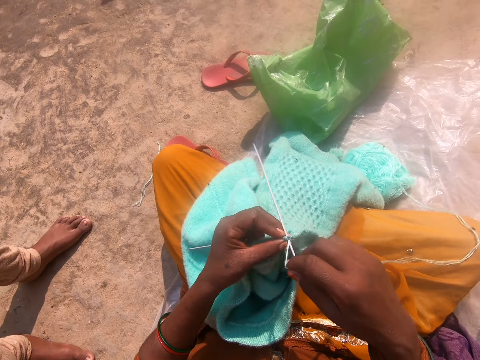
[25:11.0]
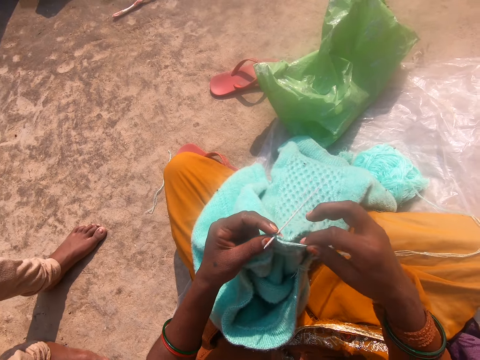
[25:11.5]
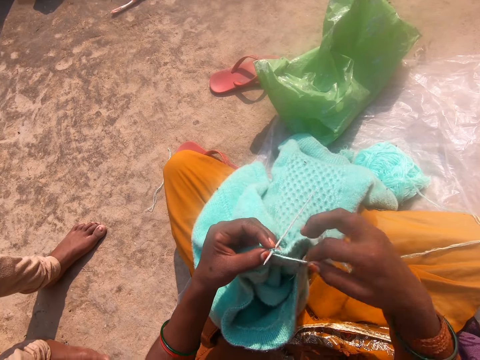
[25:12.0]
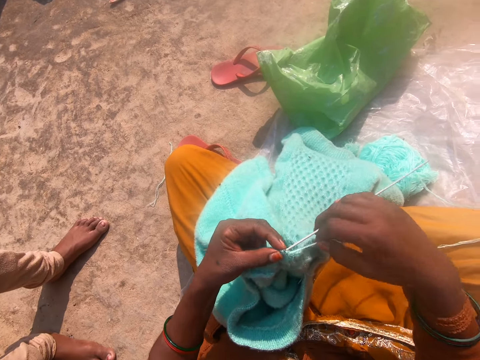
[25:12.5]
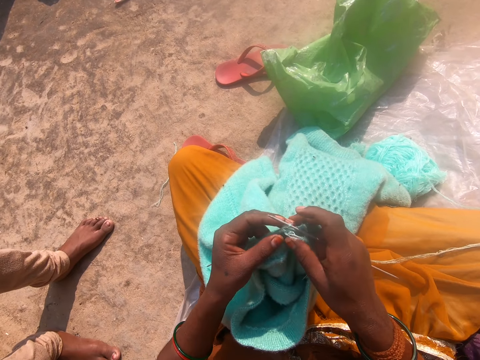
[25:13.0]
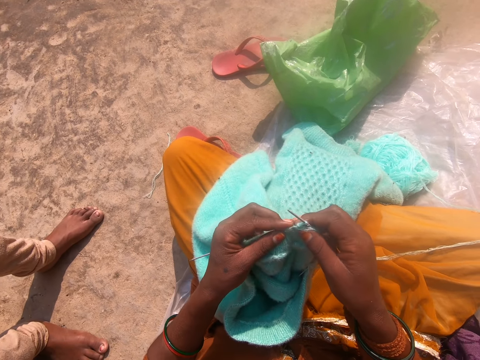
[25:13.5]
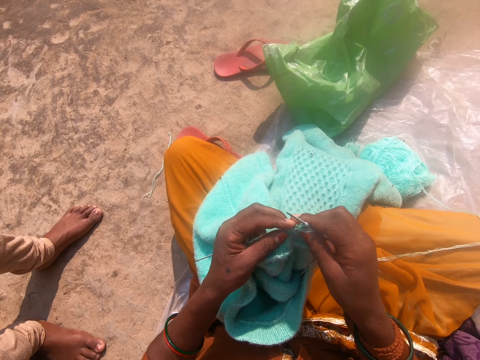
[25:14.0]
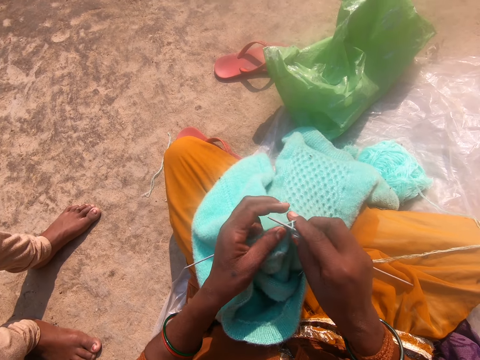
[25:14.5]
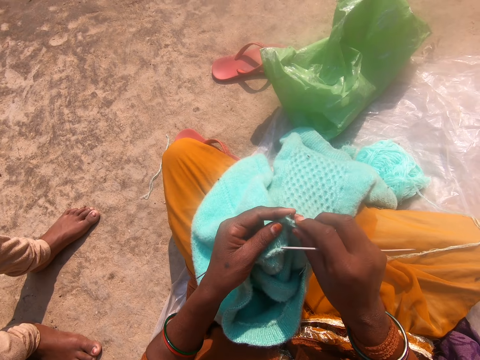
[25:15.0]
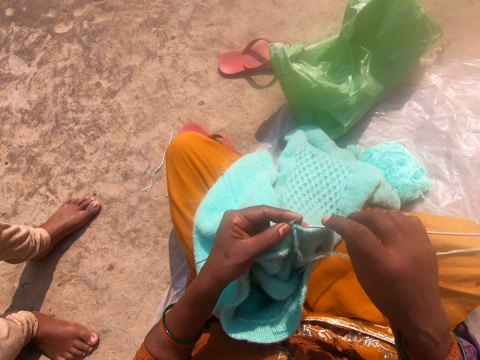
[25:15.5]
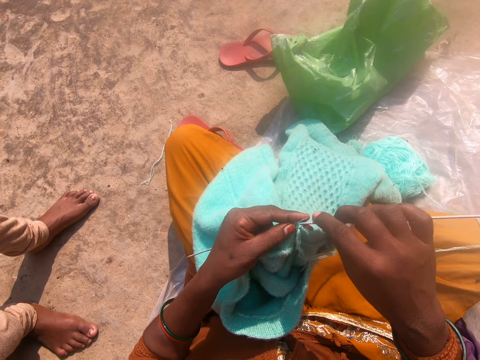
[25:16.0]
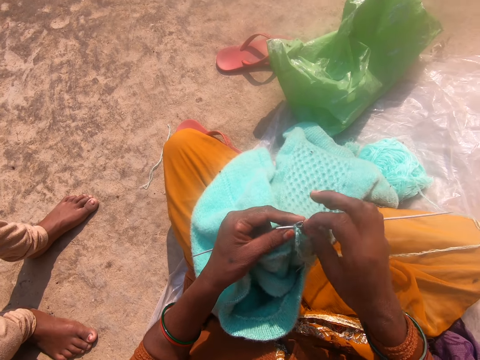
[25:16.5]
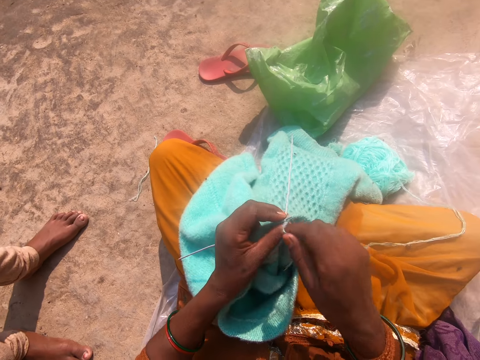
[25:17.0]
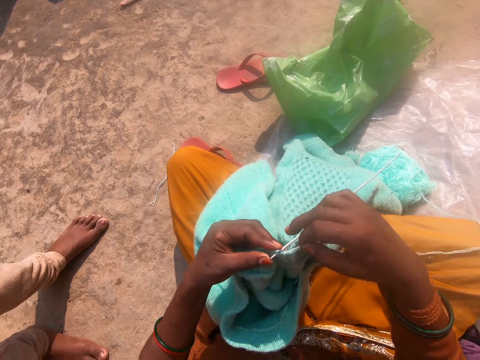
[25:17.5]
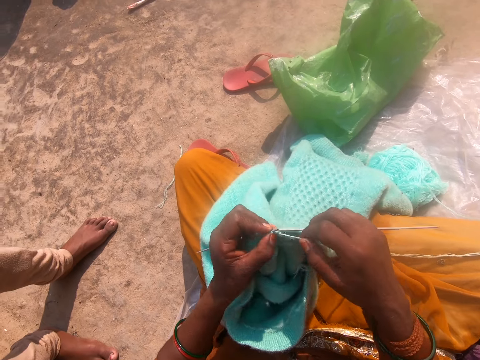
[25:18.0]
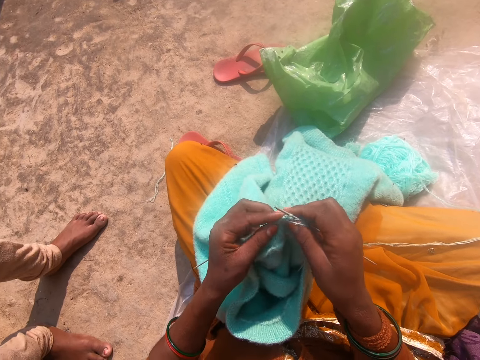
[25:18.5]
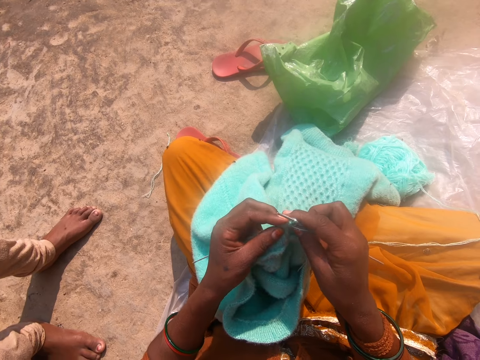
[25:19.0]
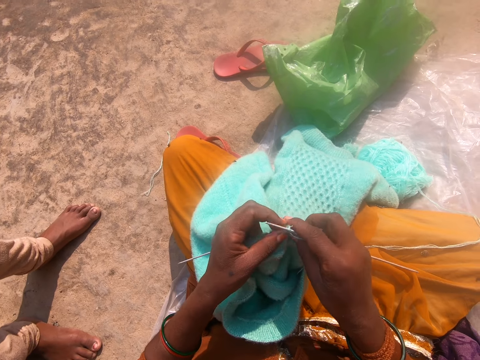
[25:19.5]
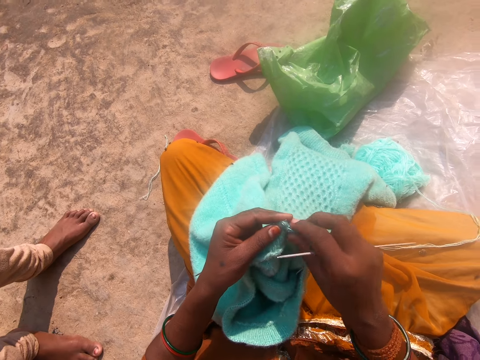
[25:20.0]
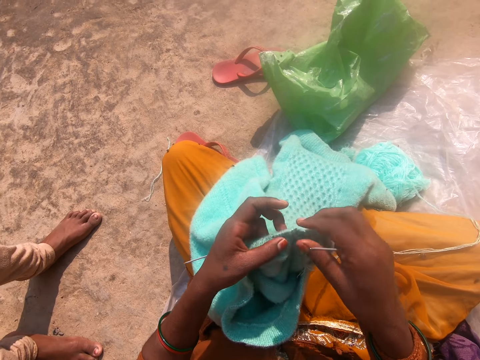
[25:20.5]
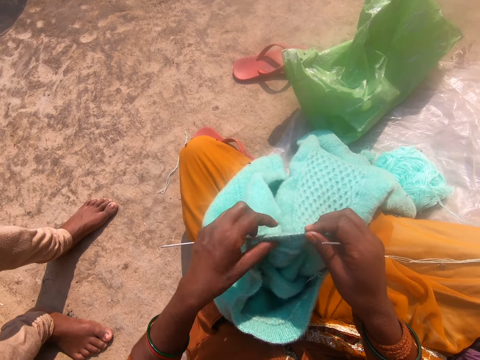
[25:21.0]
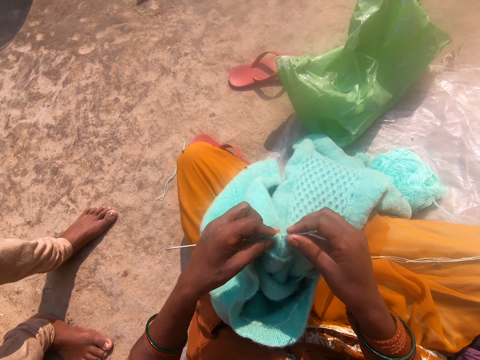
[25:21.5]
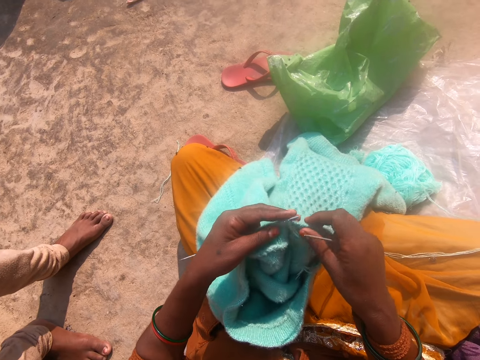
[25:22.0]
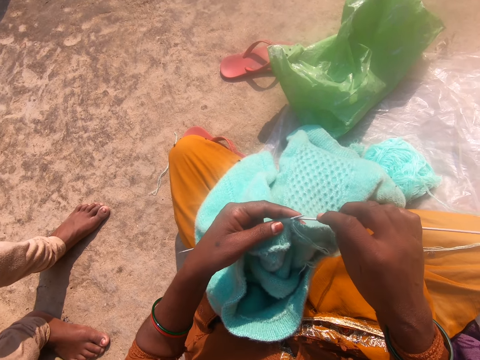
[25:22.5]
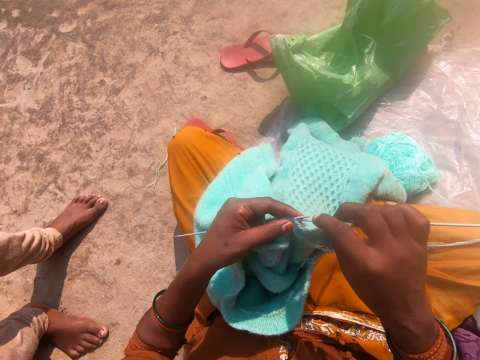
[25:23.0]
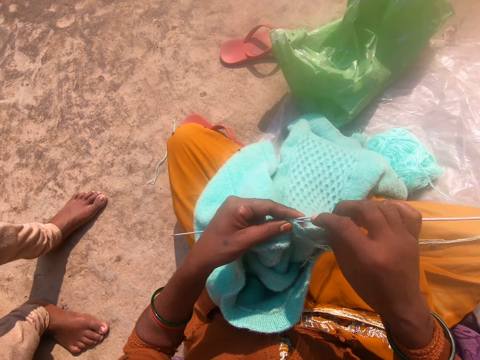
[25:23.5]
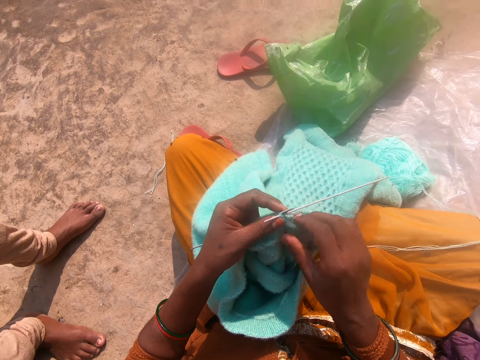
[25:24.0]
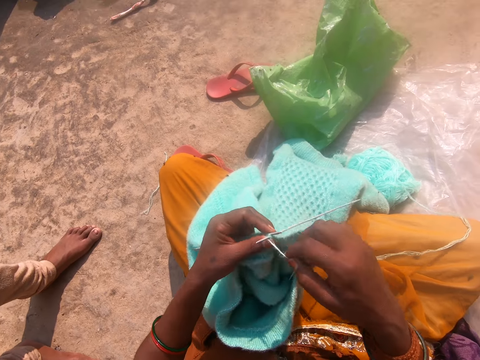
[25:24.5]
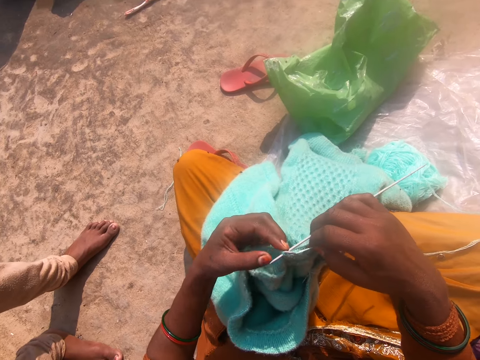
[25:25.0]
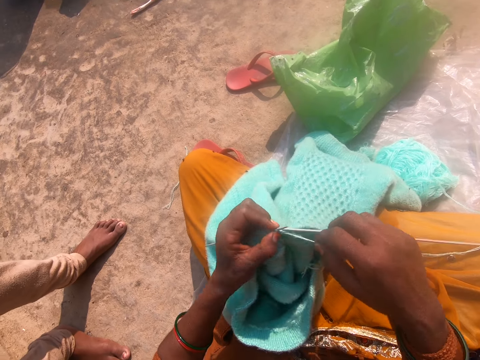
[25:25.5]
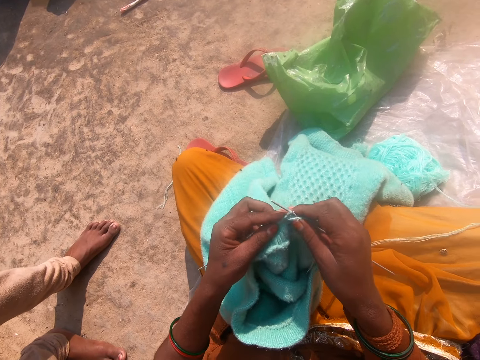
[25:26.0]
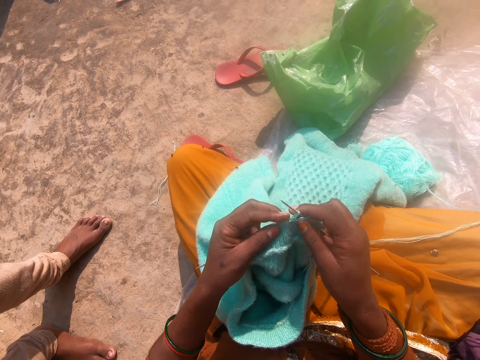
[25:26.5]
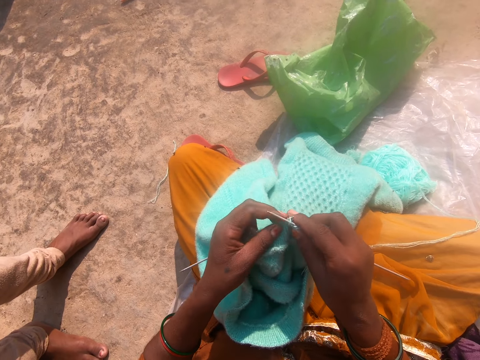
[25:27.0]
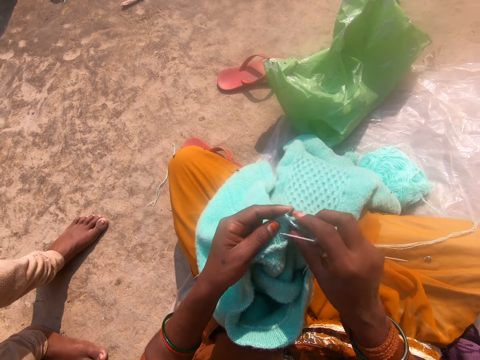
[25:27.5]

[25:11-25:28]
The camera wearer rolls knitting thread on Addi double-ended crochet hooks. They hold the knitting thread. They knit the fabric. They hold the Addi double-ended crochet hooks. A person stands next to the camera wearer. The camera wearer knits the fabric. They adjust the fabric through the Addi double-ended crochet hooks. They hold the Addi double-ended crochet hooks. They hold the knitting thread. They knit the fabric.

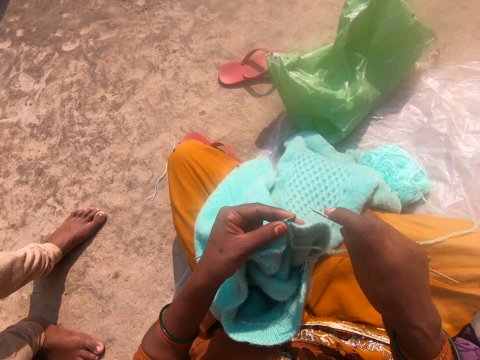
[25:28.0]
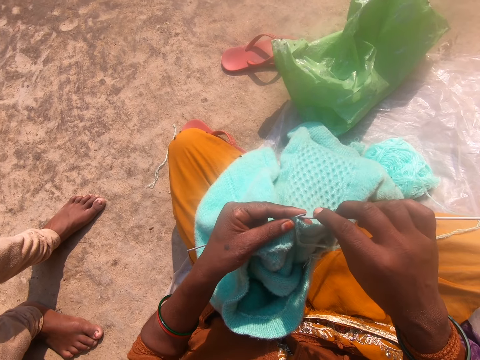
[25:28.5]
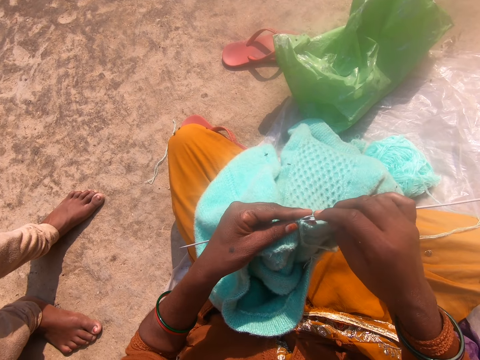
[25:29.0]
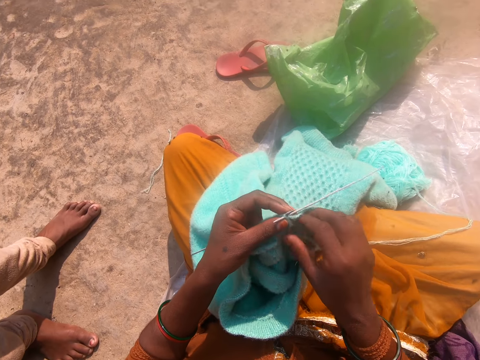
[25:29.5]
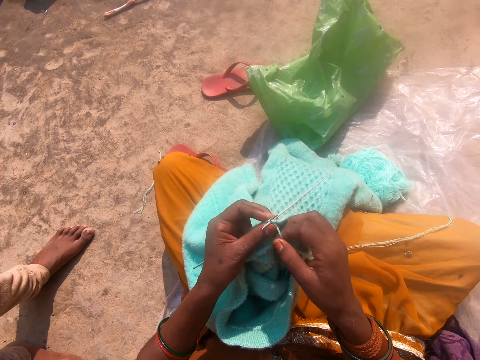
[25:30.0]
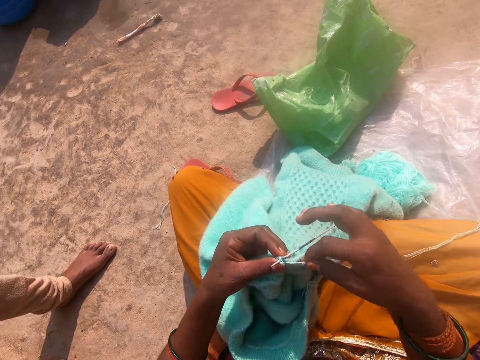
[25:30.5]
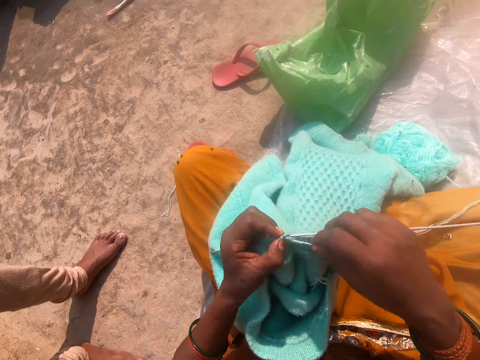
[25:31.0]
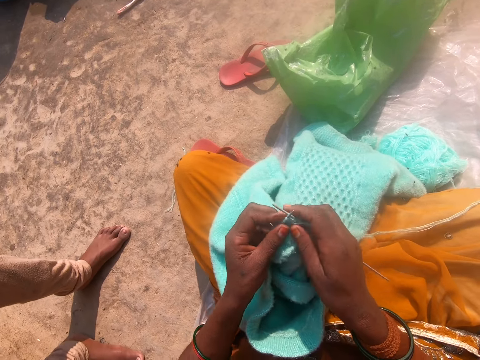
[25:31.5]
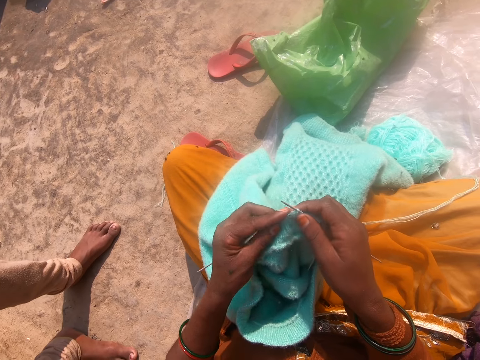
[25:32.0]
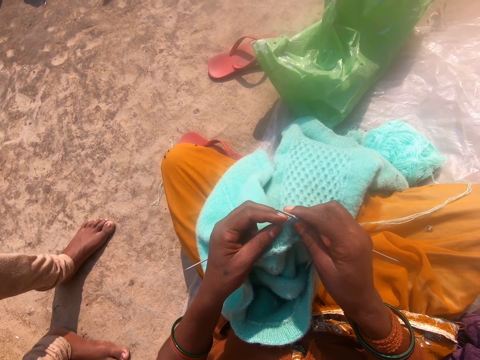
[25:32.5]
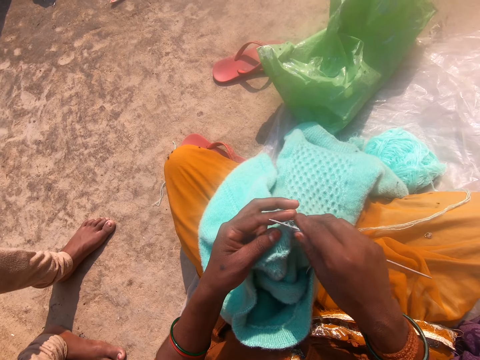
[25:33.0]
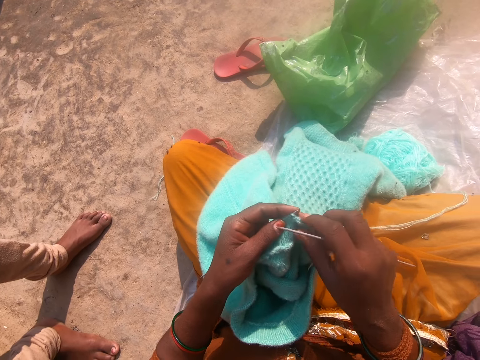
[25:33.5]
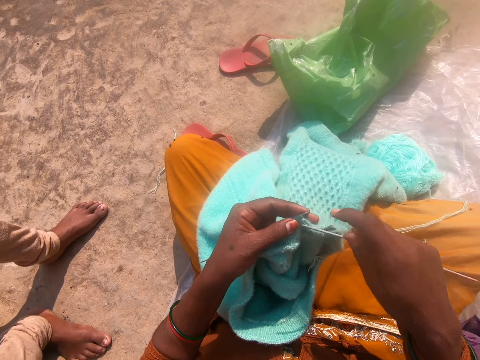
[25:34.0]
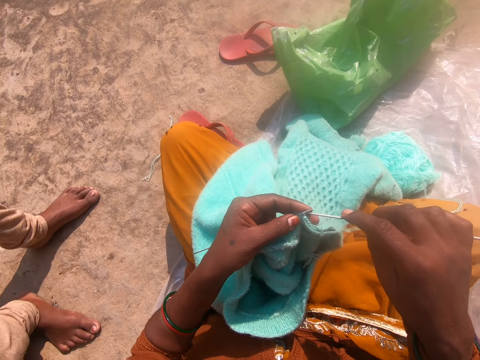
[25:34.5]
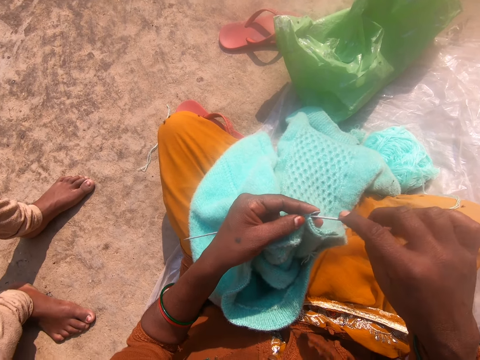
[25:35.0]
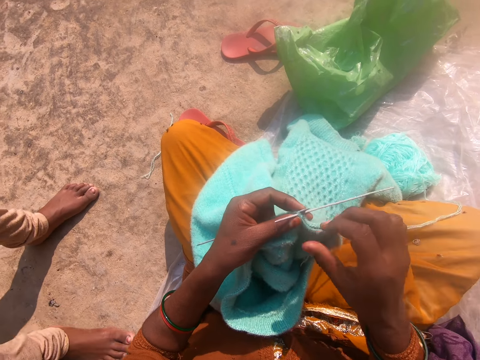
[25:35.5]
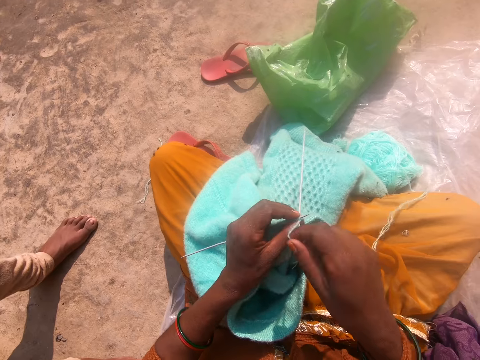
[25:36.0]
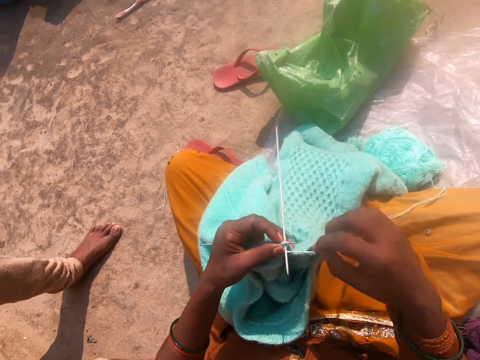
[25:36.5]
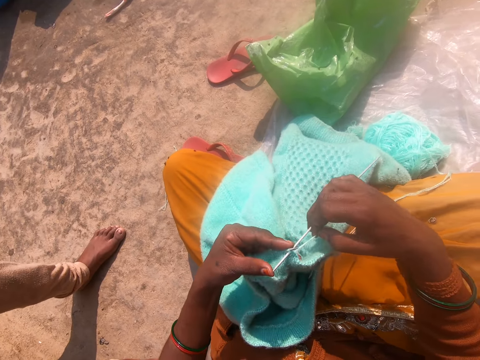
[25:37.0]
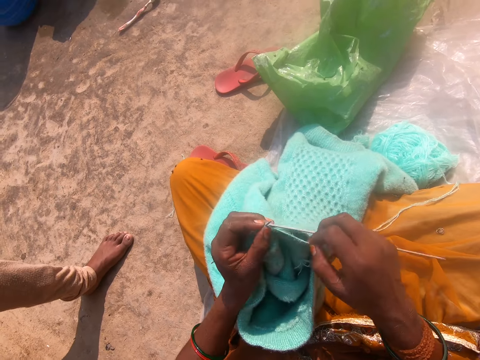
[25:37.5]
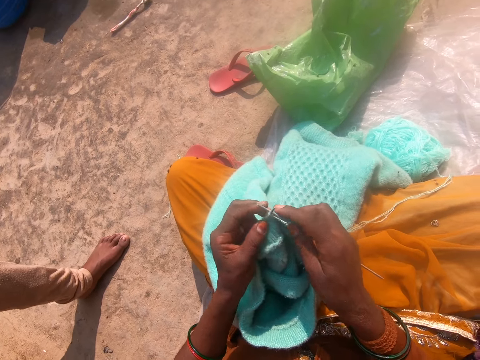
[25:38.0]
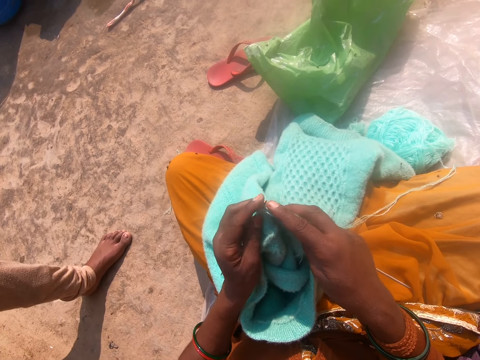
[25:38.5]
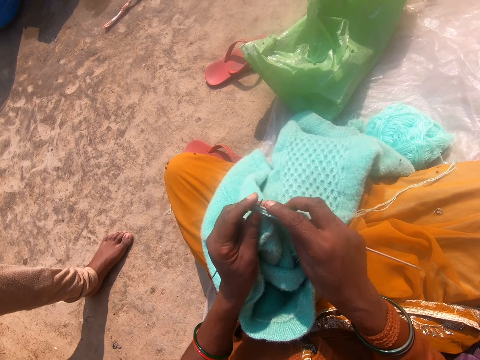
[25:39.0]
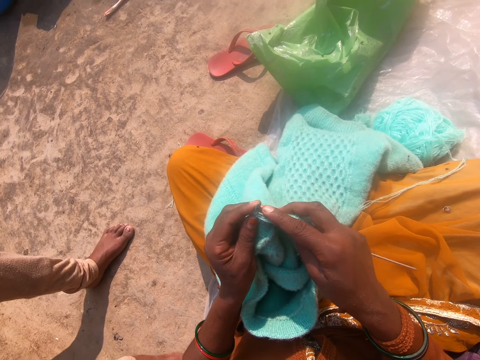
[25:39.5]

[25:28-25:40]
The camera wearer holds Addi double-ended crochet hooks. They hold knitting thread. They knit the fabric. They roll the knitting thread on the Addi double-ended crochet hooks. They hold the knitting thread.
